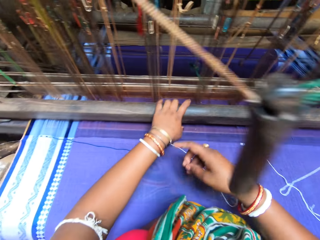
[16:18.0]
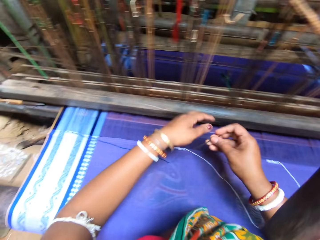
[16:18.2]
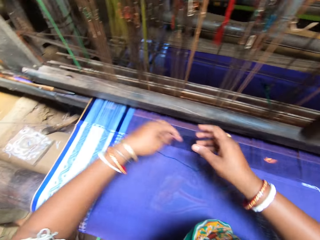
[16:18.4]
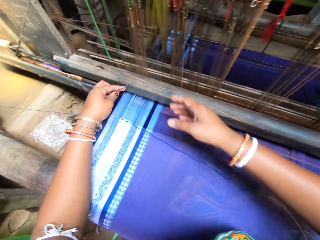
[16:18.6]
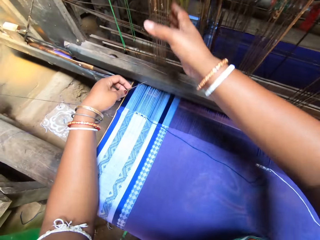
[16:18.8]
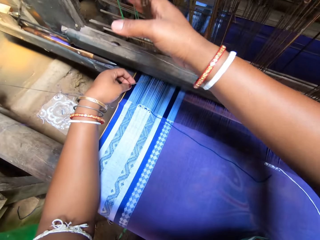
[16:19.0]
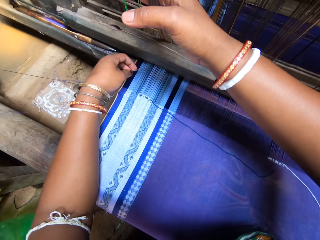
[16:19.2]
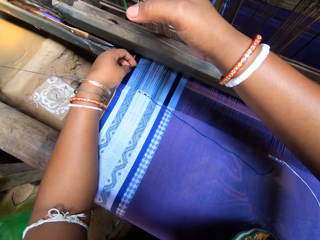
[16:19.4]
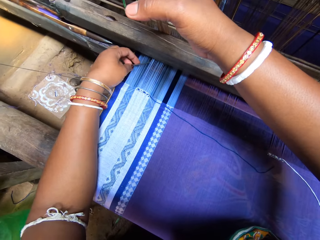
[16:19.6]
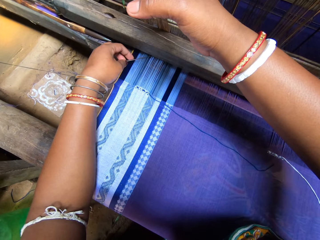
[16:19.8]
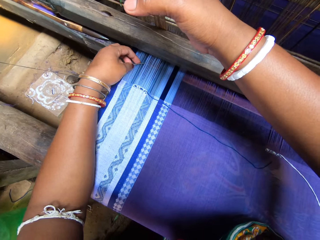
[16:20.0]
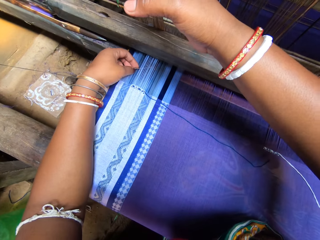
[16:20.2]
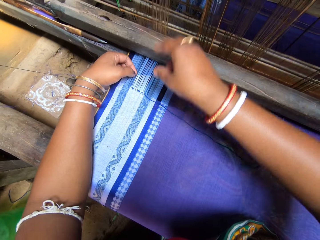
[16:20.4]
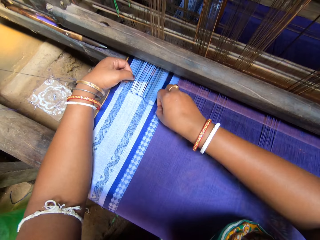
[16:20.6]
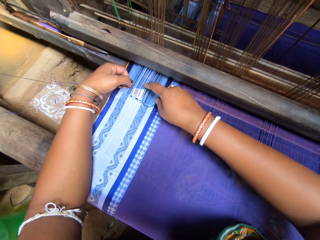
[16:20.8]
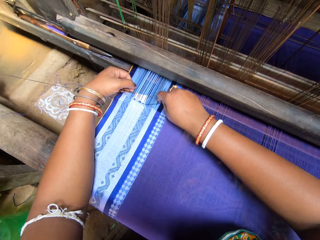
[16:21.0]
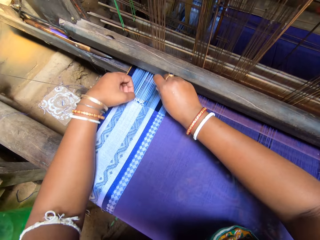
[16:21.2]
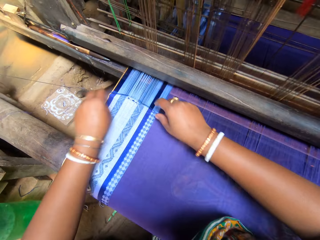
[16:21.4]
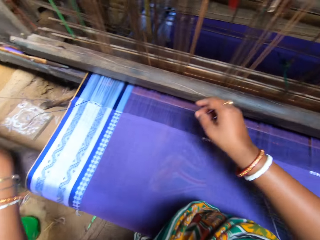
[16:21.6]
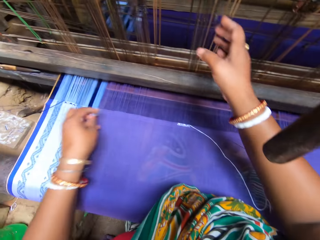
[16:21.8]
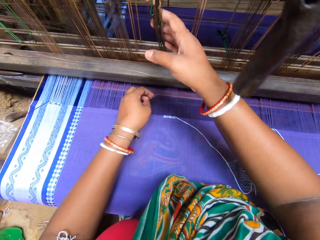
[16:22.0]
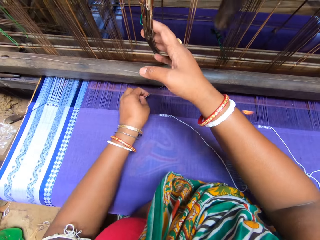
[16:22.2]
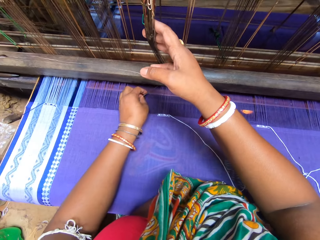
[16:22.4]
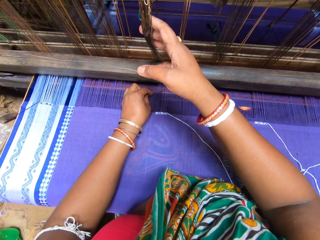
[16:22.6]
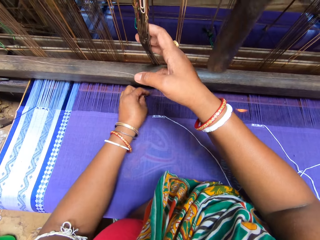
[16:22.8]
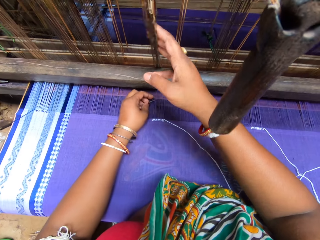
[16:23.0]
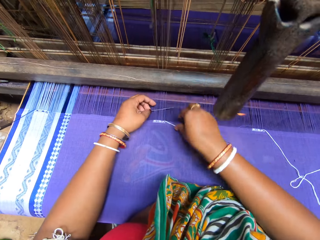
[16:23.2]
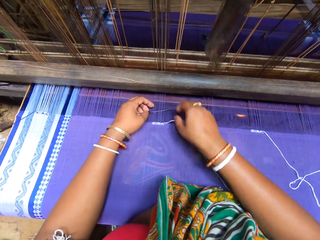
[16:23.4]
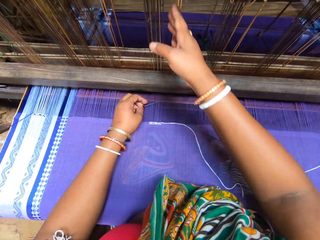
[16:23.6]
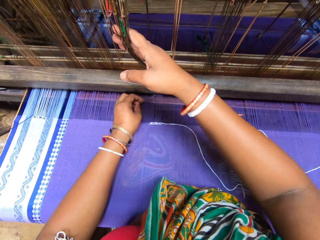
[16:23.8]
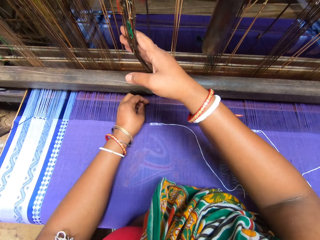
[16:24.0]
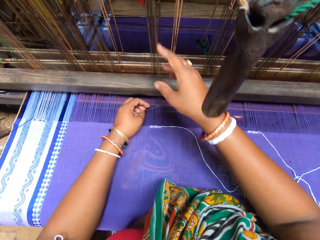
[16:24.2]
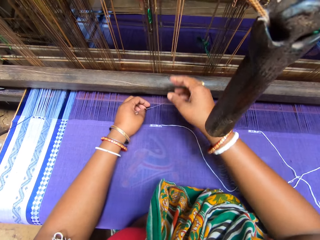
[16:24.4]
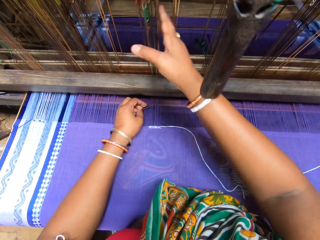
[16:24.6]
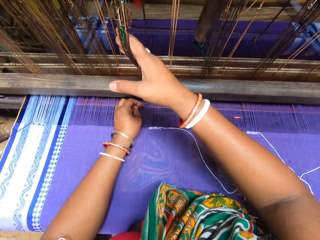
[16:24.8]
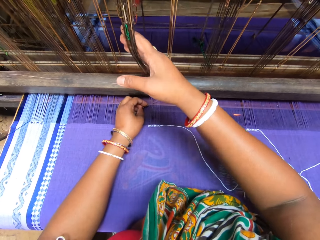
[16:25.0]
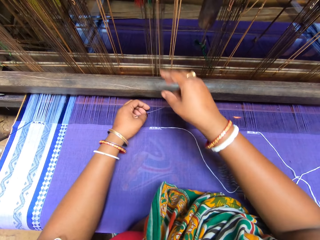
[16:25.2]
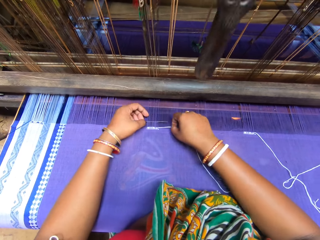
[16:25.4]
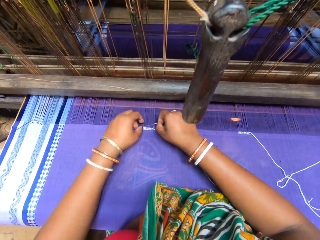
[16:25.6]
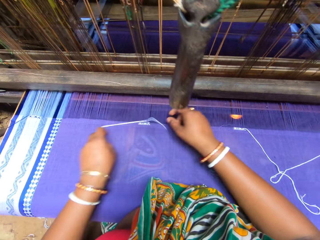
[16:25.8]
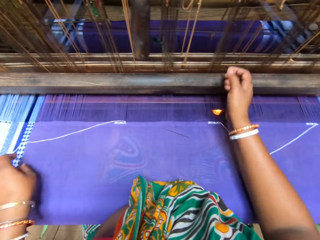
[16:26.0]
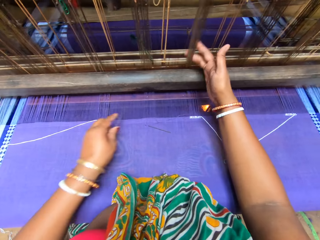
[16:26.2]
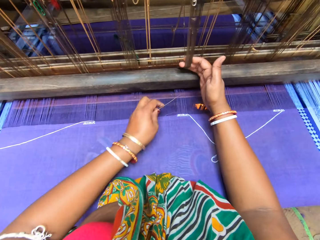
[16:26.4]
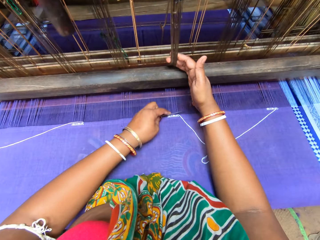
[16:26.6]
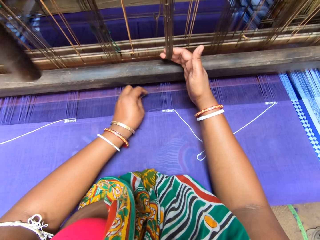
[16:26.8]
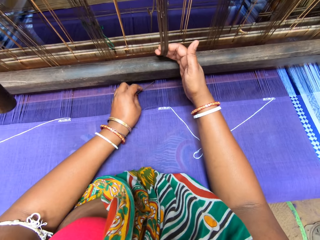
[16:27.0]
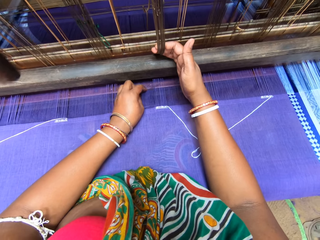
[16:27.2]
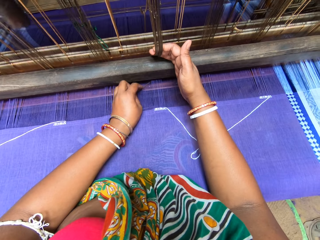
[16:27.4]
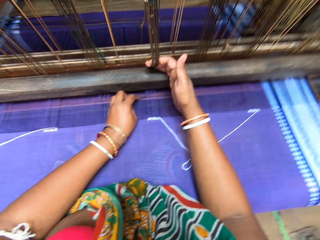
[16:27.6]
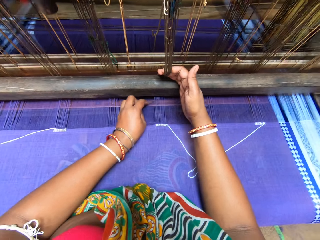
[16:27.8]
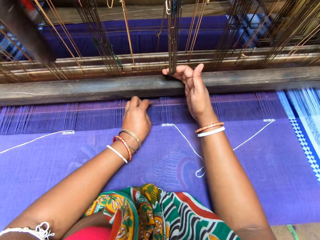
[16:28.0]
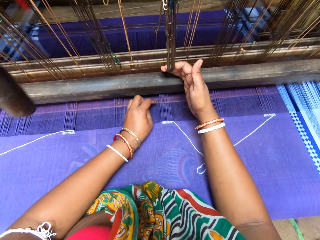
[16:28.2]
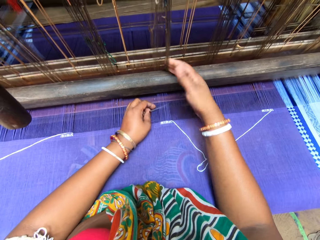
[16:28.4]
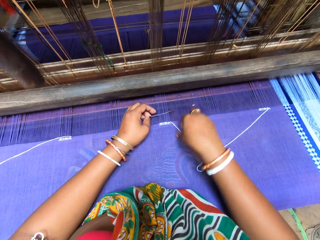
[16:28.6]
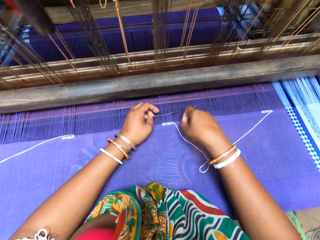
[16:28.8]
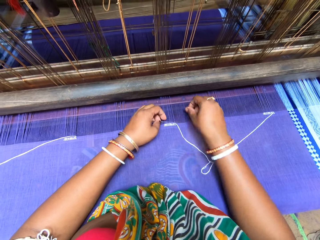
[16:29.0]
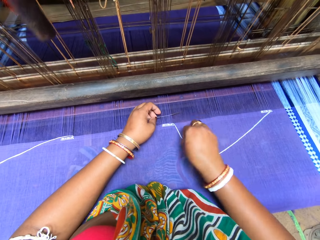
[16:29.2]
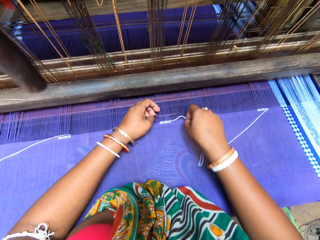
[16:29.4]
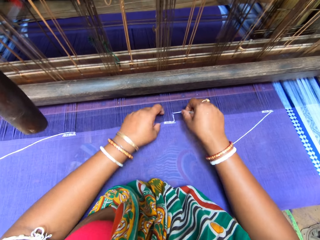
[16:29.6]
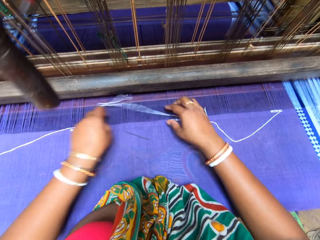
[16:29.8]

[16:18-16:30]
The camera wearer sews with hands.

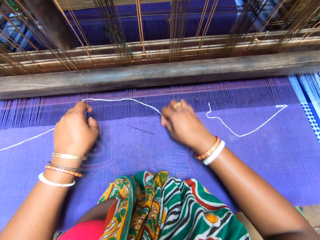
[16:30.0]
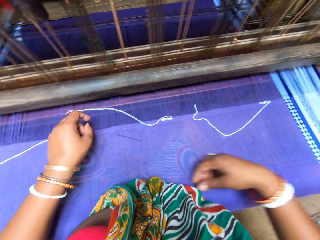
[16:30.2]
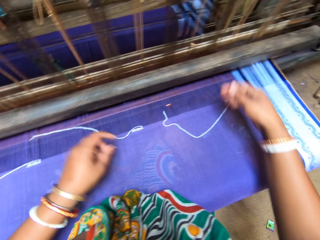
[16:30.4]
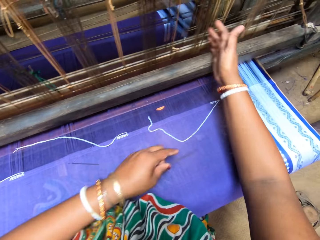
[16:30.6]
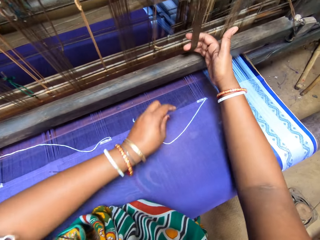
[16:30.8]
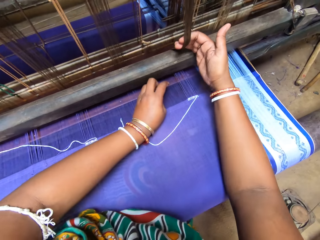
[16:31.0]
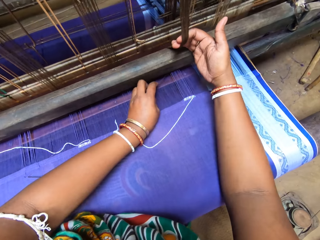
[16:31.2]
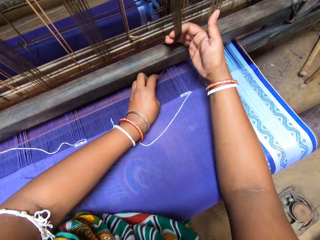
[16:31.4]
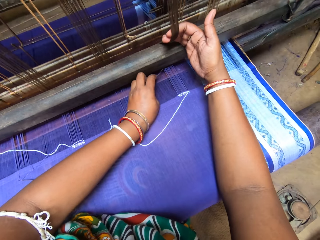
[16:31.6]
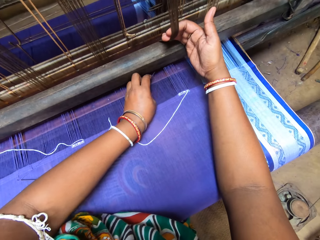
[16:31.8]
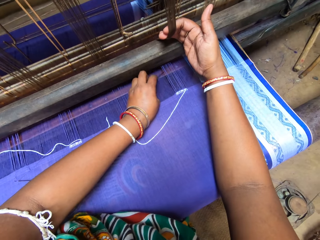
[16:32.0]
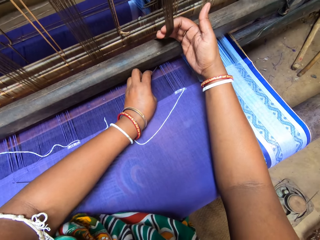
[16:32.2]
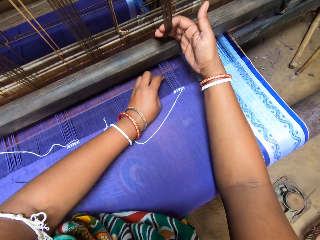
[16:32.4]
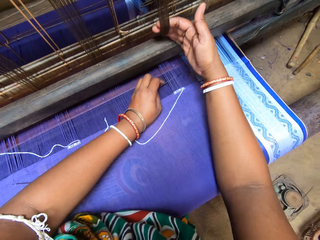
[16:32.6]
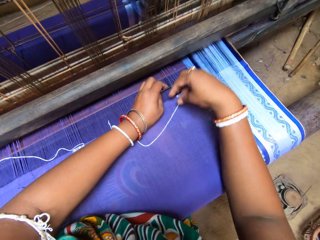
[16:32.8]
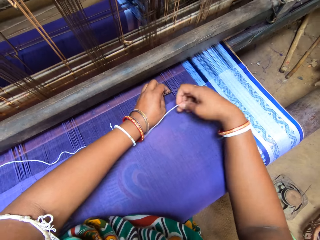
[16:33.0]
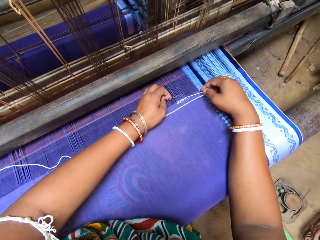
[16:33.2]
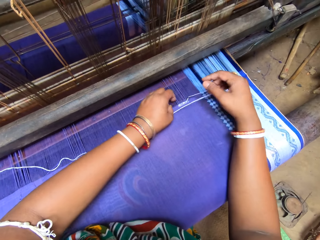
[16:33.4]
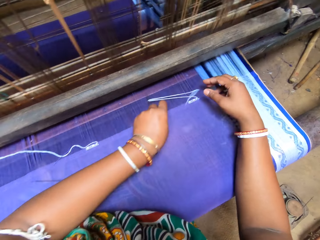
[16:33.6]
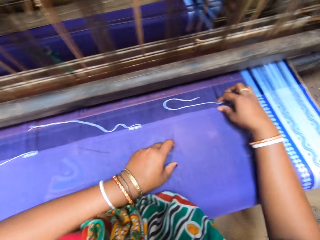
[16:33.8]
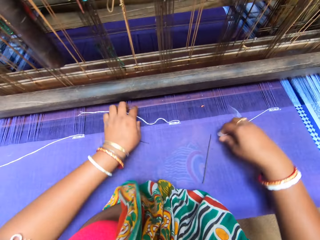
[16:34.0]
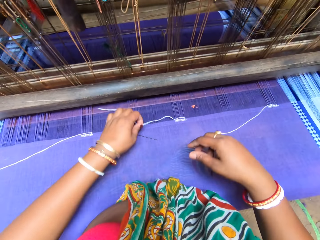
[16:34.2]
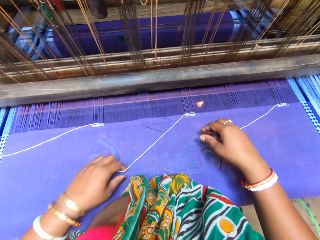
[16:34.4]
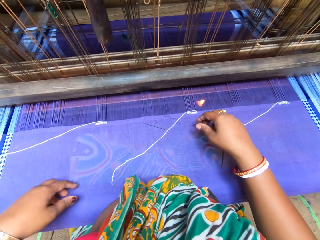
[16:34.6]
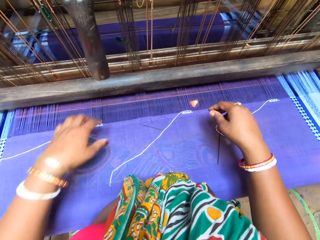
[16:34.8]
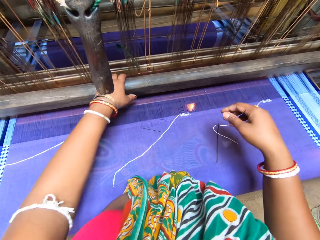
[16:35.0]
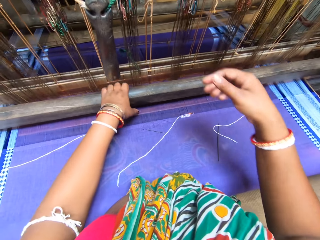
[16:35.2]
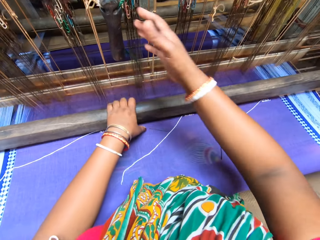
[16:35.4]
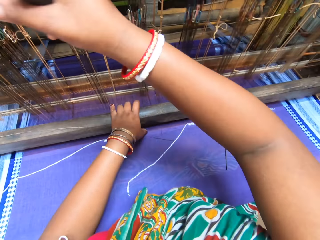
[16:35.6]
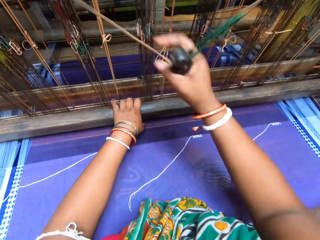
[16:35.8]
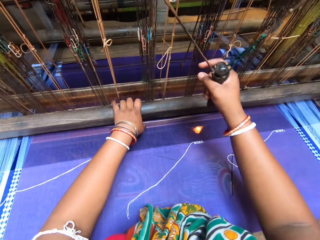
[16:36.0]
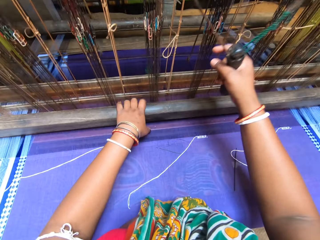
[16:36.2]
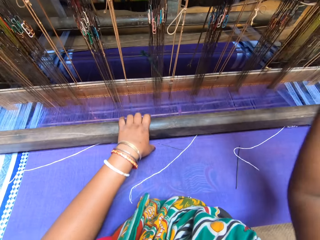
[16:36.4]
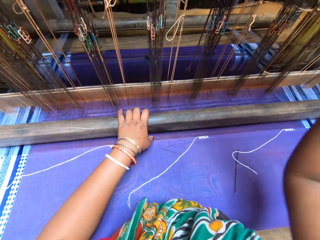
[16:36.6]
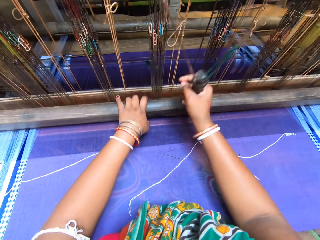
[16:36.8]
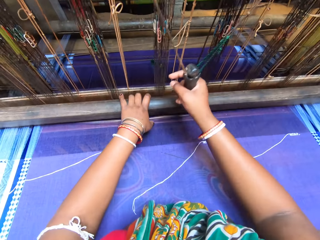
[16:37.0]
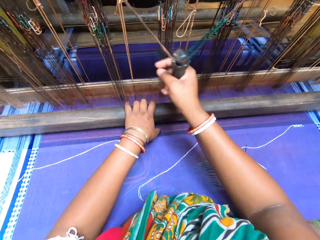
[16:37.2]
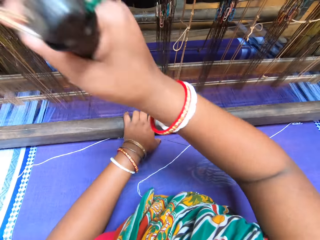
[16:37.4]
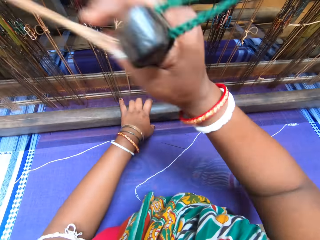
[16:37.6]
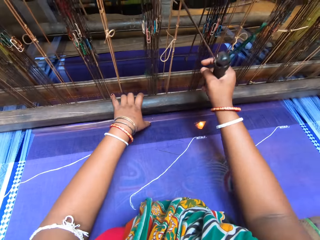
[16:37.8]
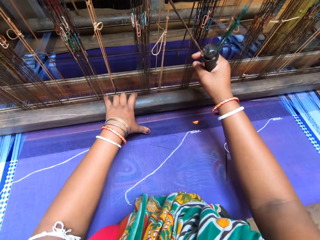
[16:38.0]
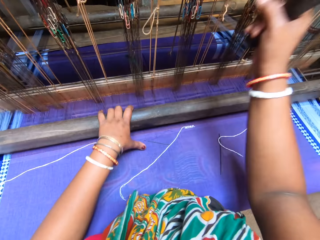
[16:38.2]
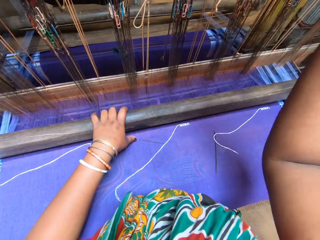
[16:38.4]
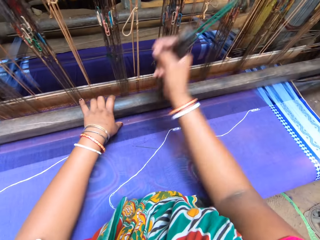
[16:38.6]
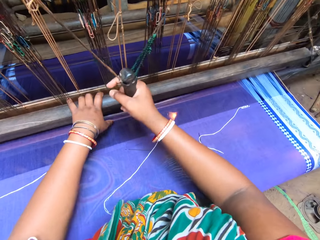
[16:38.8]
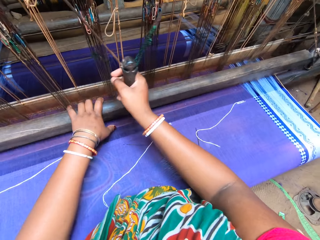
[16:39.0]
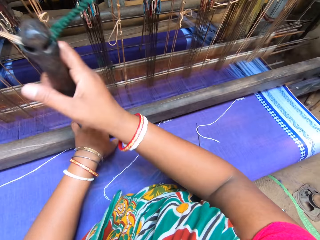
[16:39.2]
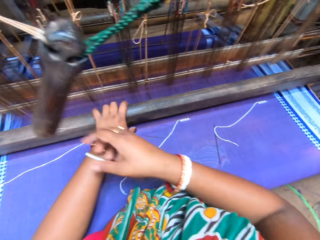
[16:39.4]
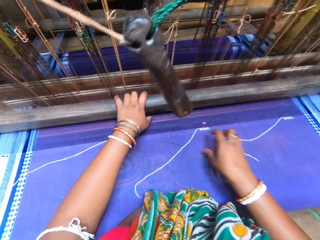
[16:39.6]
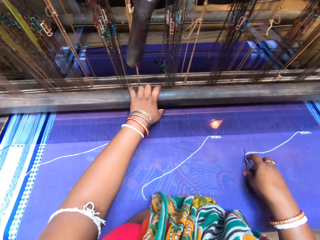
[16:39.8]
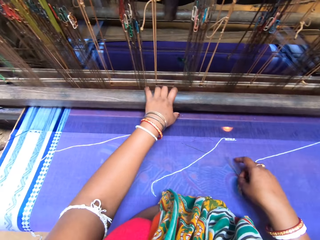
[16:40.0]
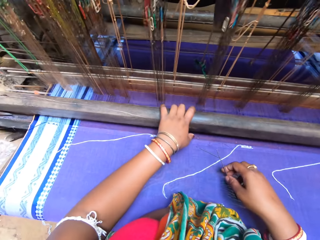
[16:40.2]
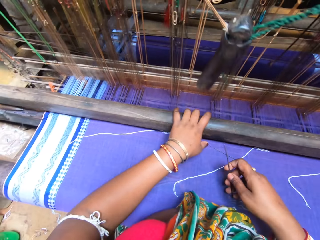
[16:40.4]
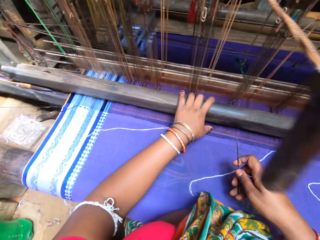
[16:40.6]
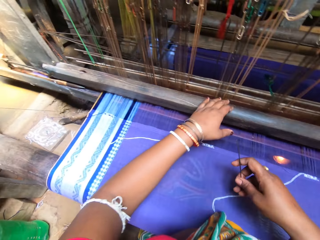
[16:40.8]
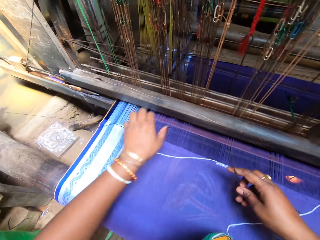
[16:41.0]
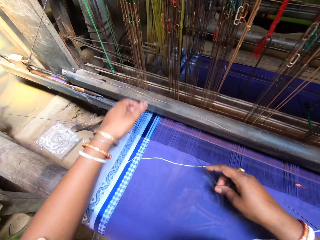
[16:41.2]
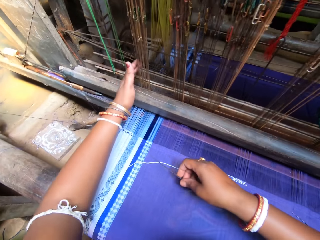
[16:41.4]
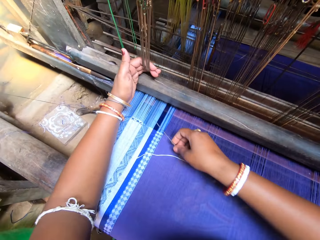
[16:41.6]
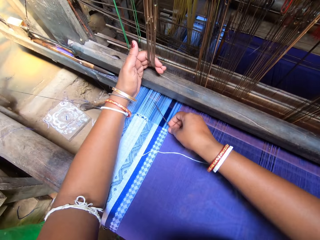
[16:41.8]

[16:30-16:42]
The camera wearer sews with a sewing machine.
